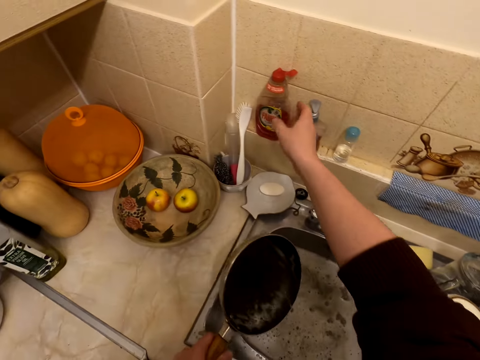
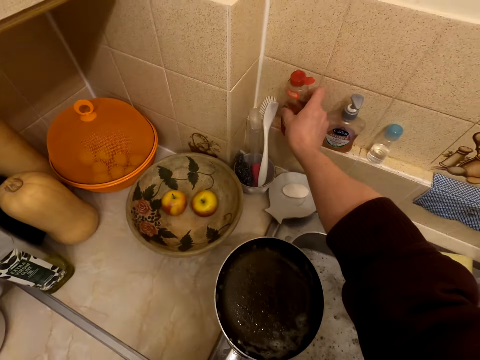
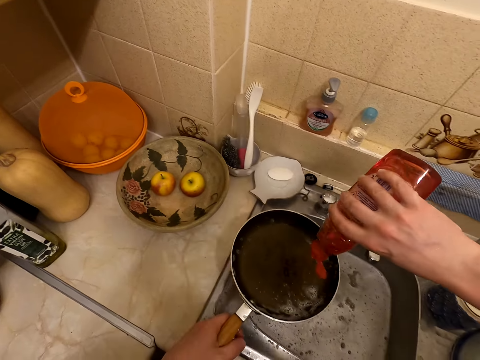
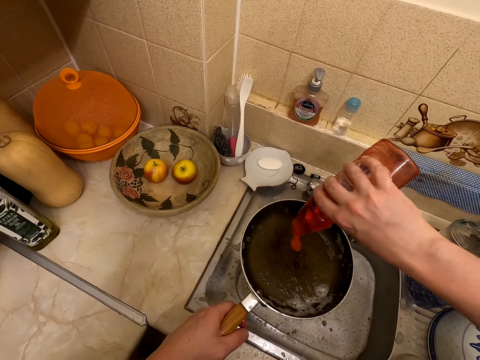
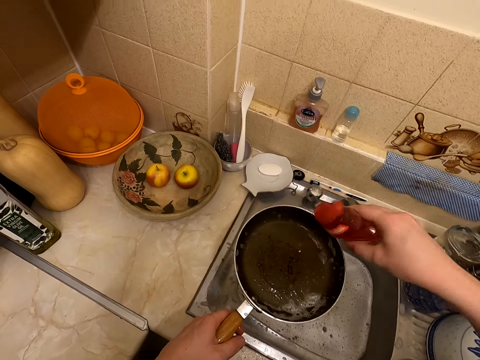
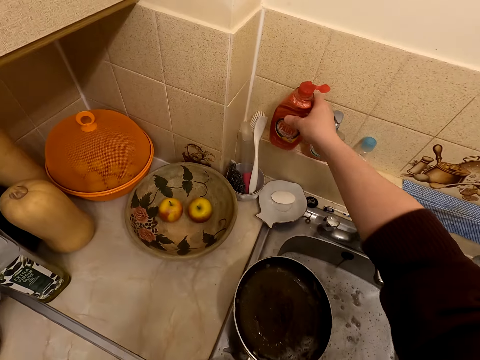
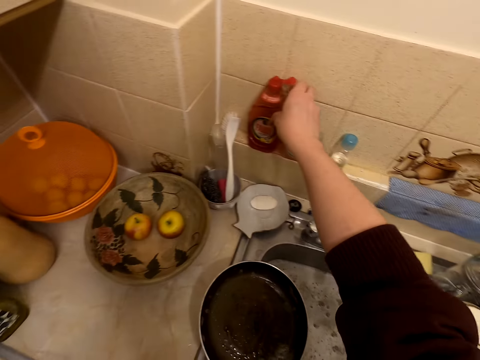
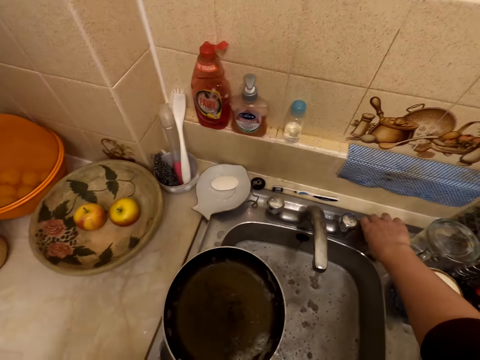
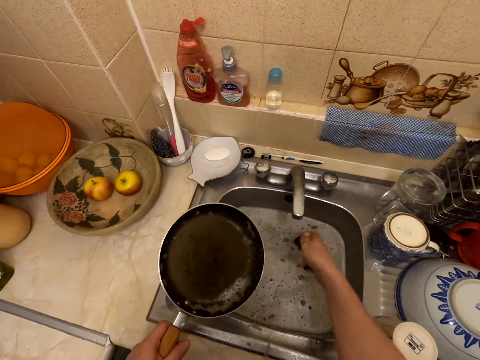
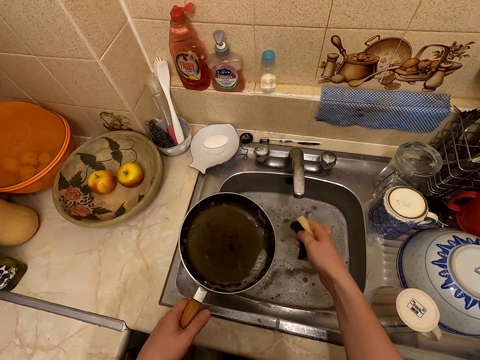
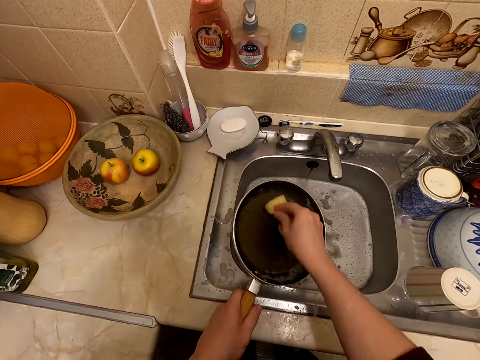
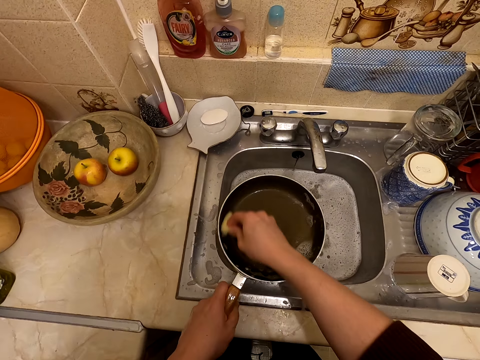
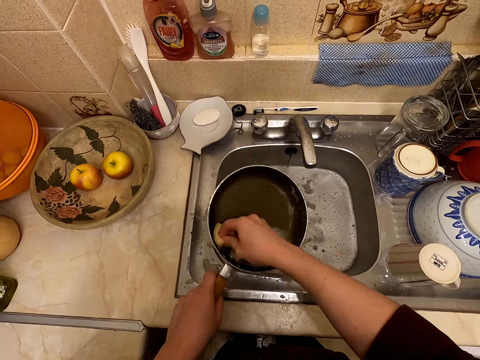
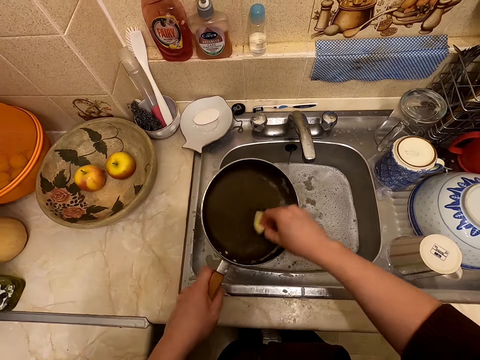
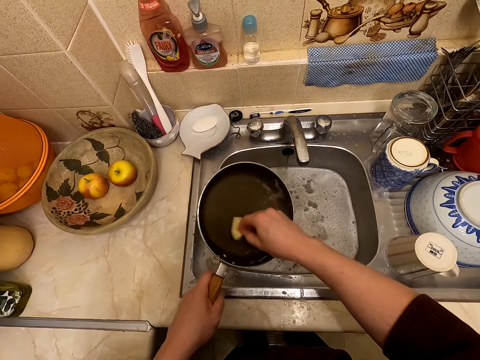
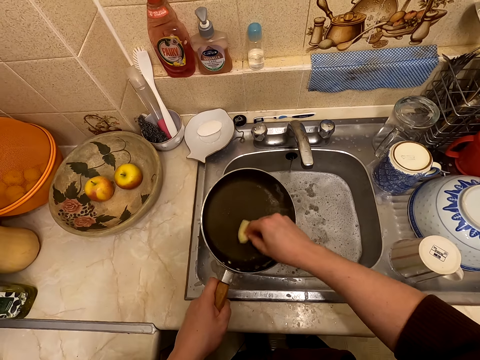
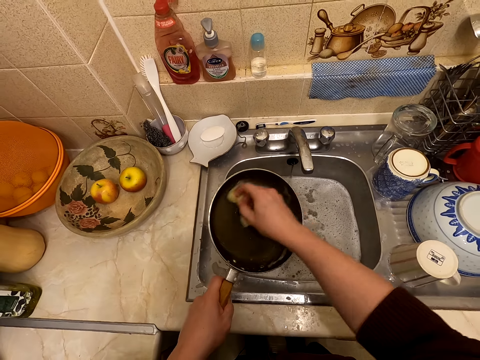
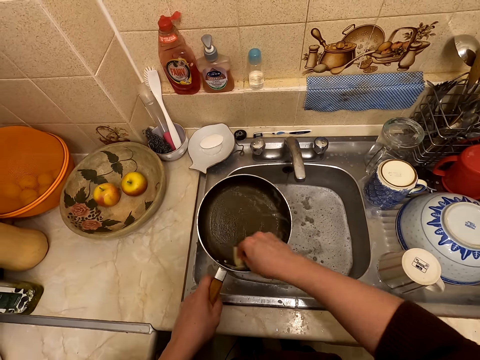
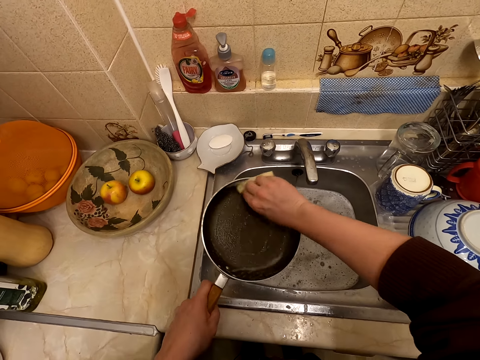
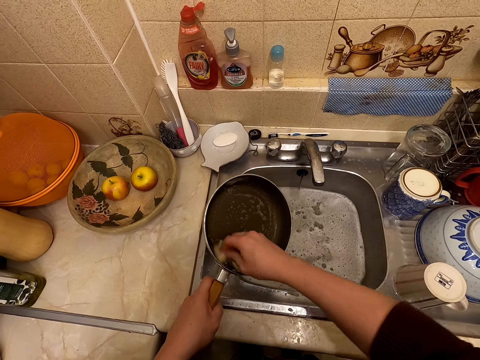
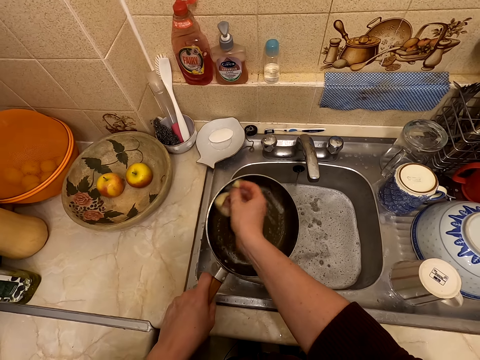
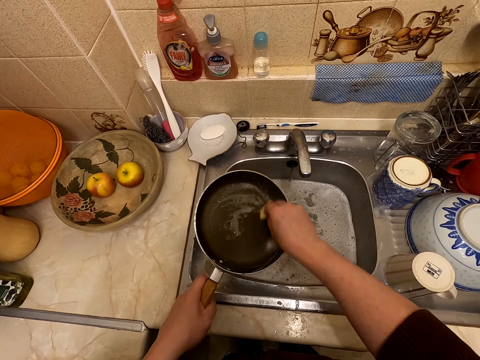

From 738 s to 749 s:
The camera wearer takes a detergent. They squeeze the detergent in the frying pan. They put the detergent on the surface. They take a washing sponge and squeeze the washing sponge in the sink. They wash the frying pan with the washing sponge.

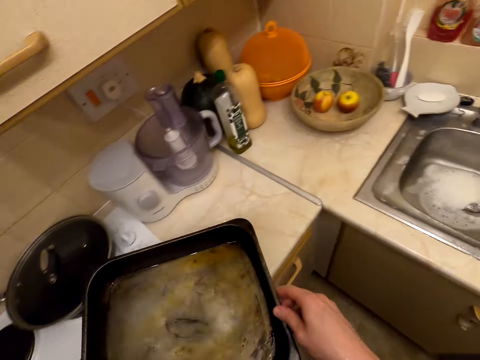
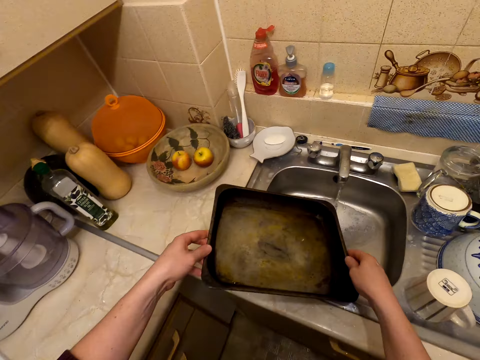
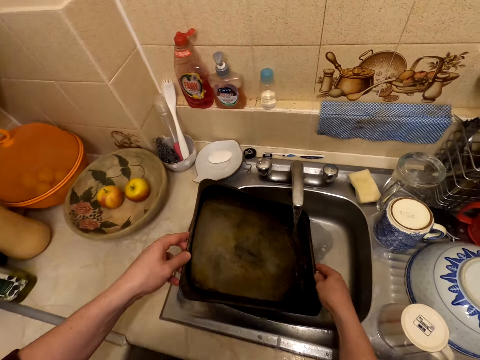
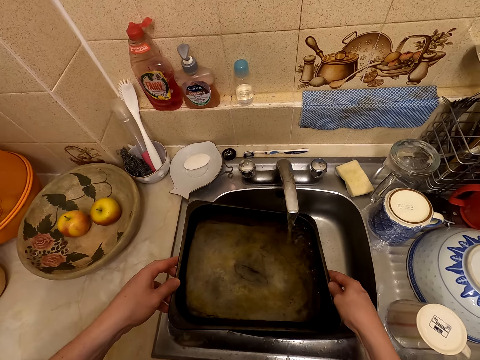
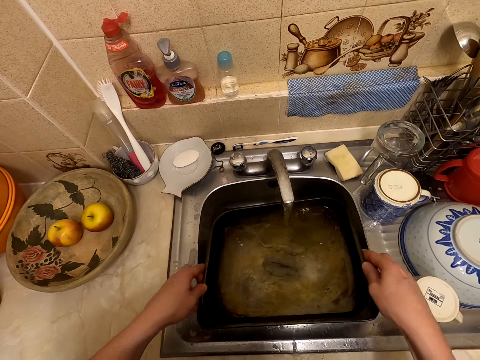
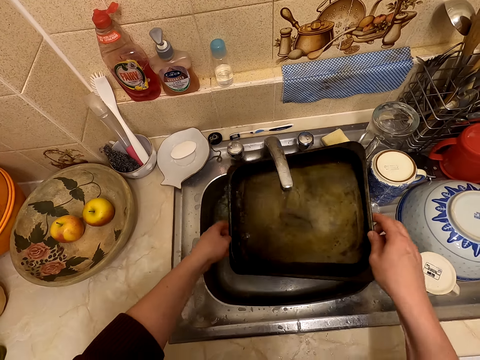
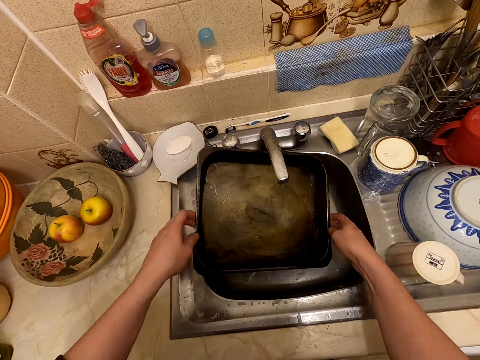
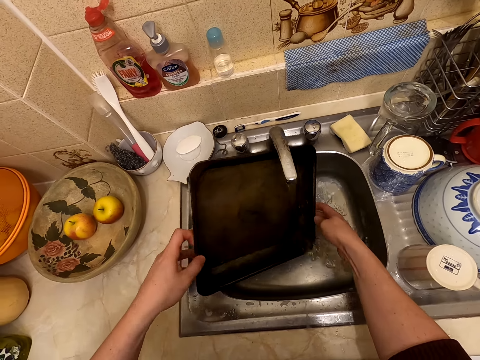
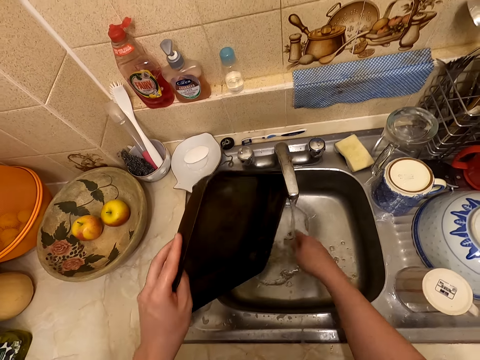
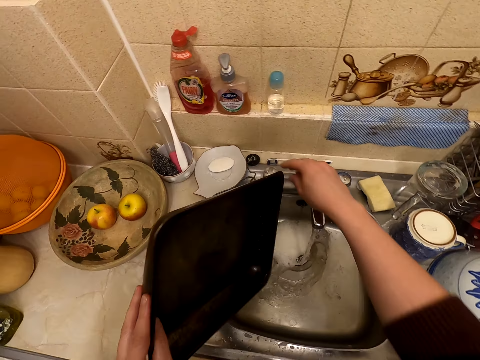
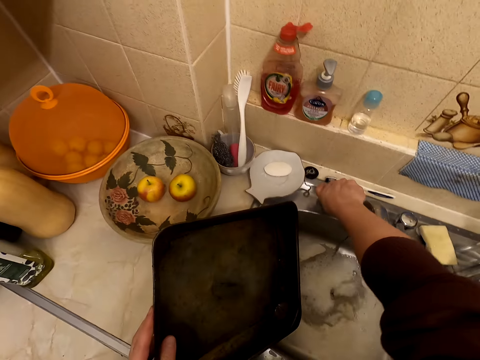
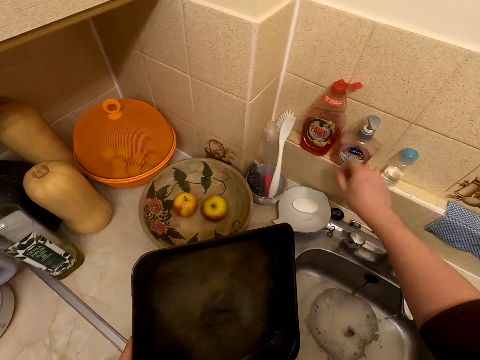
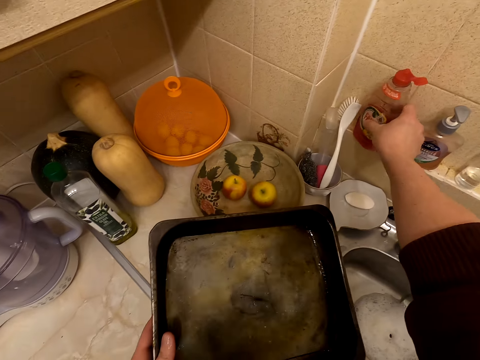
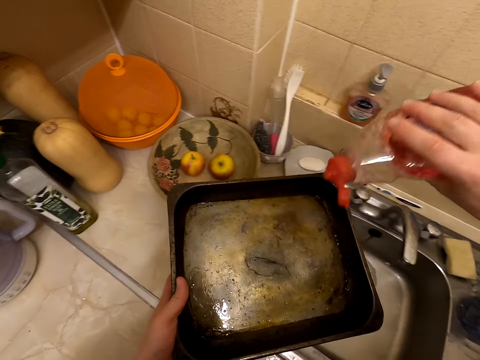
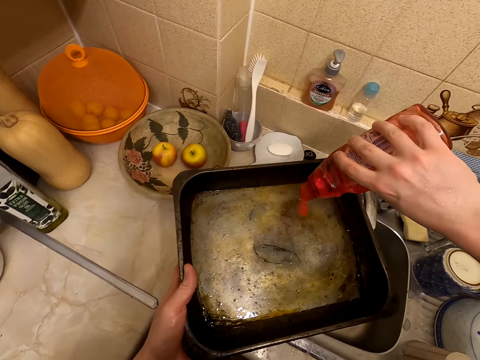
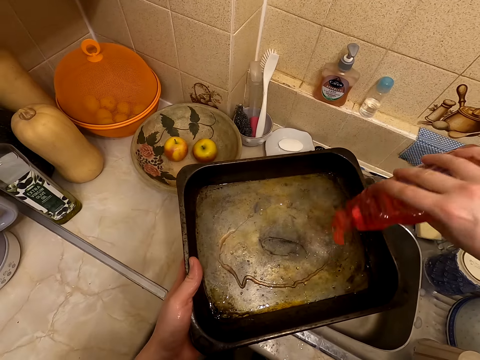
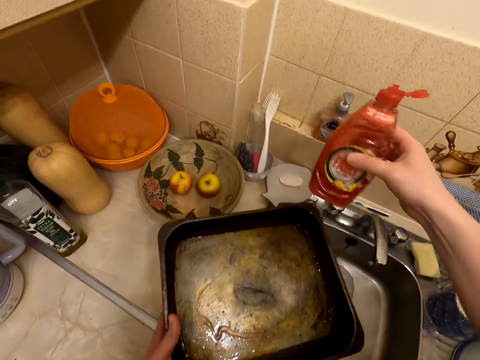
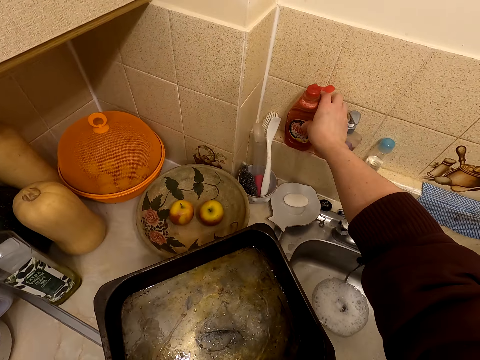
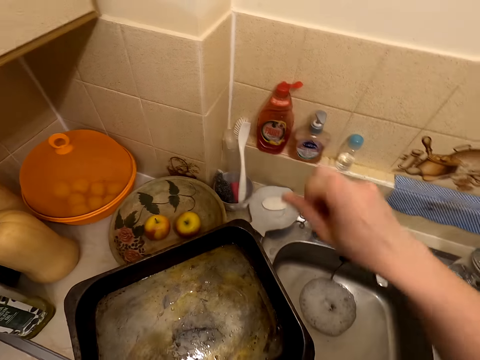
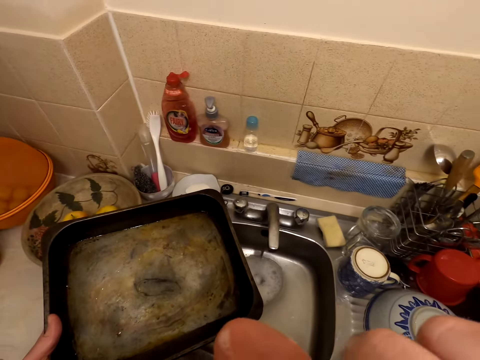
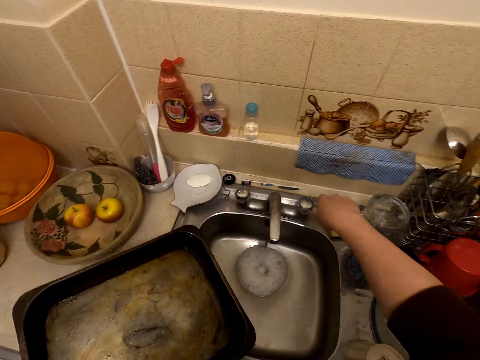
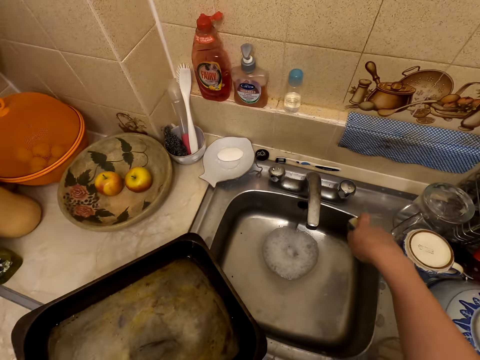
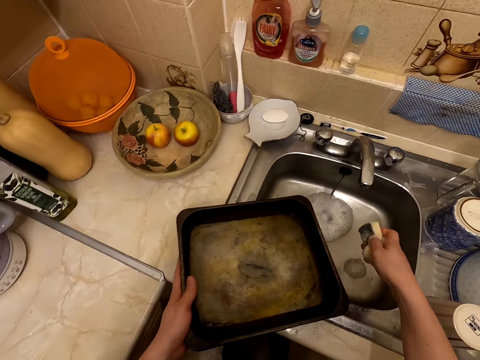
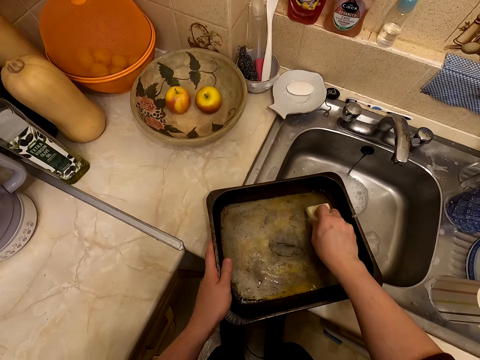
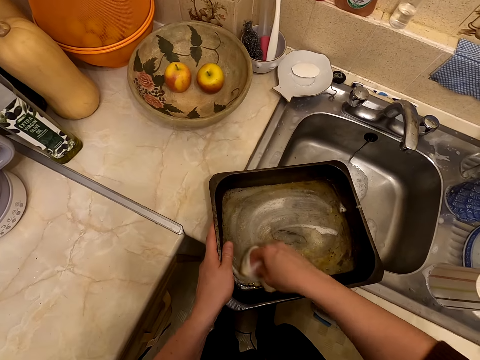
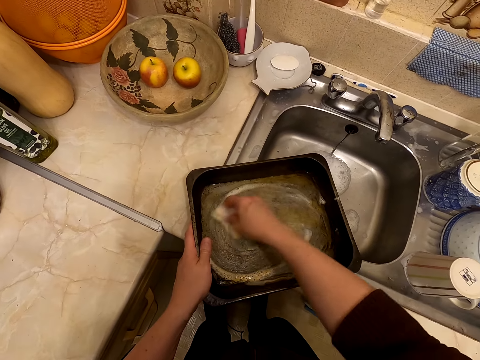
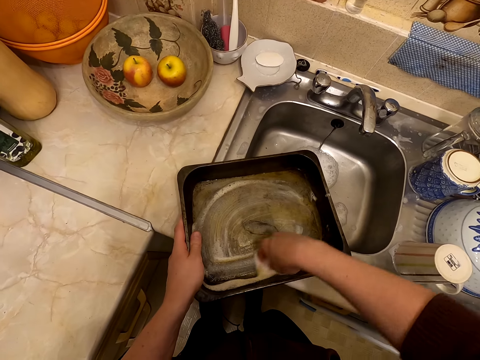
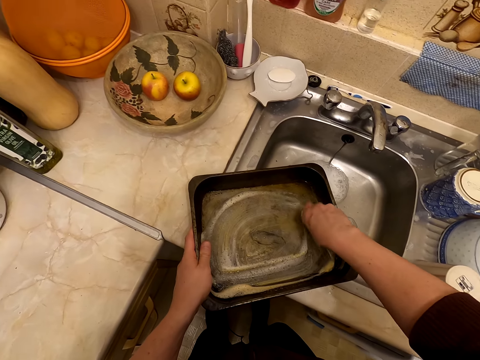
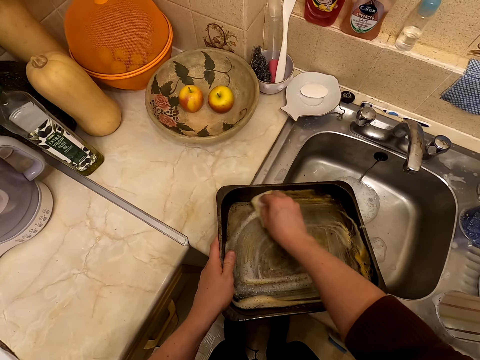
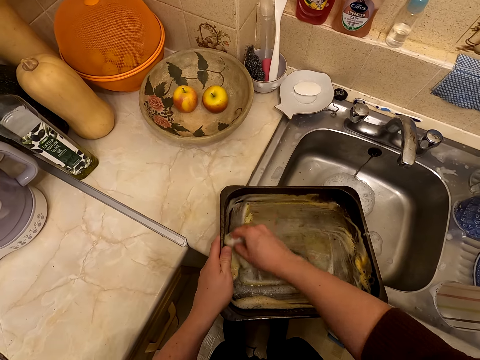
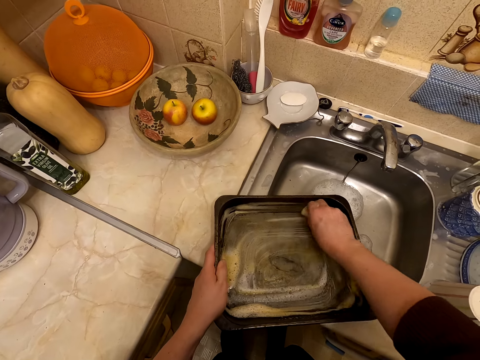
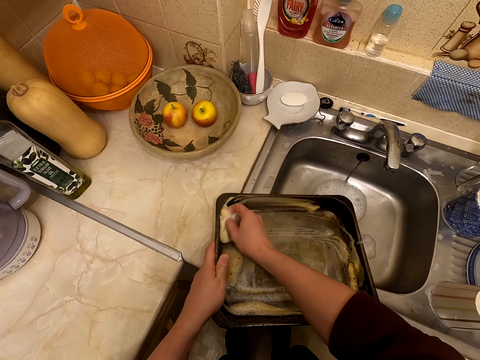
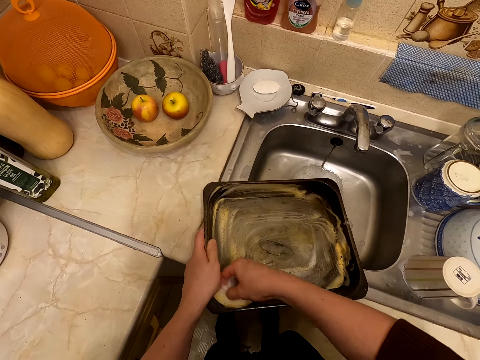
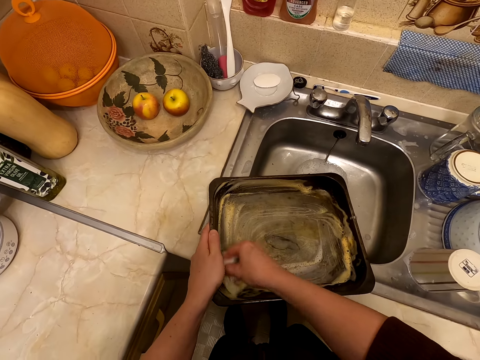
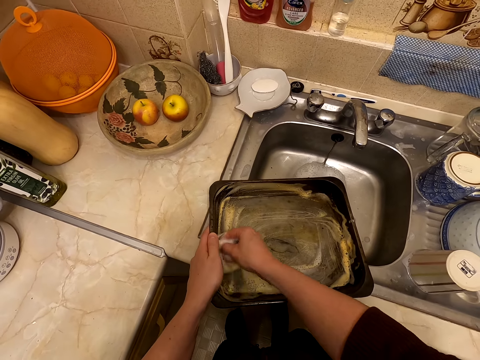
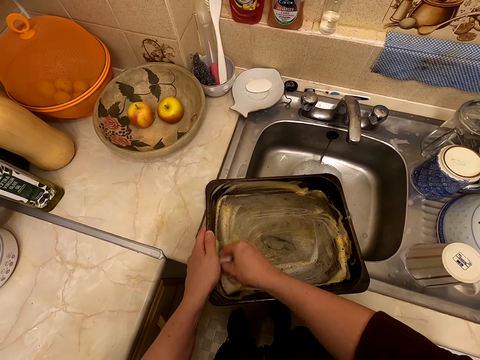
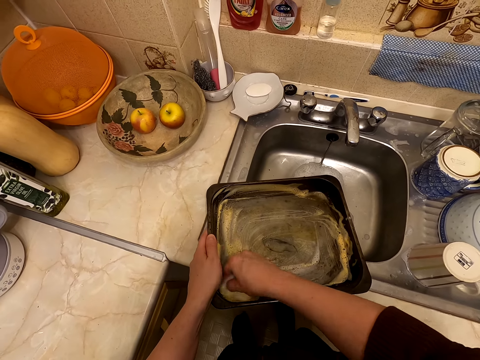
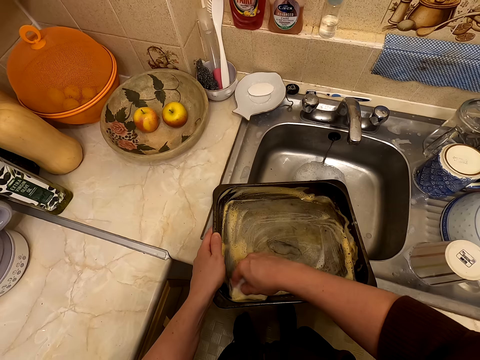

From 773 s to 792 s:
The camera wearer washes the tray. She takes water with the tray. She turns the tray. She turns off the water tap. She takes a detergent. She squeezes the detergent in the tray. She puts the detergent on the surface. She wipes her face. She takes a washing sponge. She washes the tray with the washing sponge.
